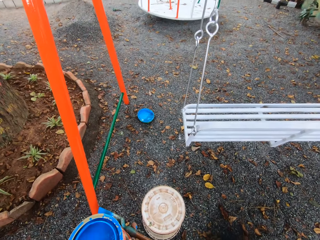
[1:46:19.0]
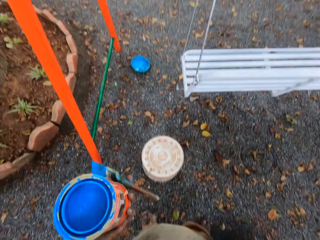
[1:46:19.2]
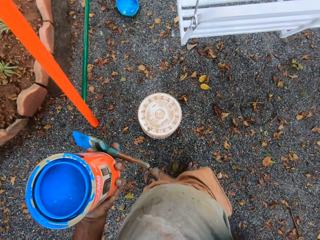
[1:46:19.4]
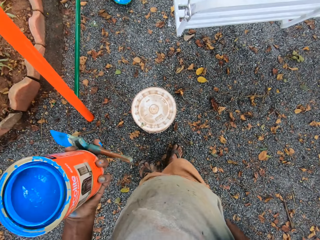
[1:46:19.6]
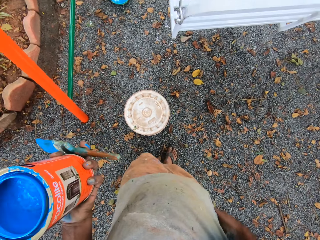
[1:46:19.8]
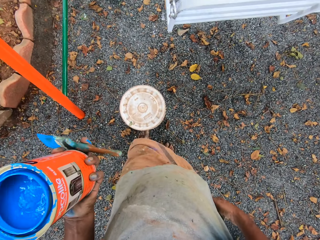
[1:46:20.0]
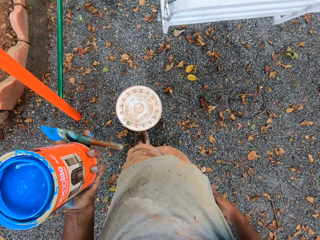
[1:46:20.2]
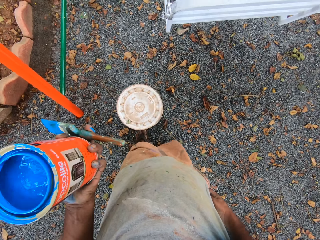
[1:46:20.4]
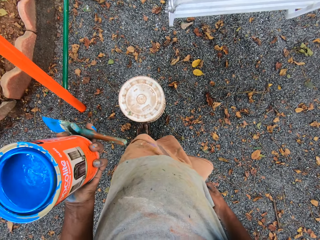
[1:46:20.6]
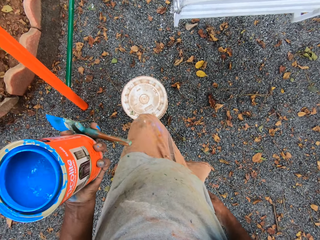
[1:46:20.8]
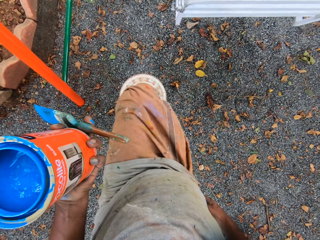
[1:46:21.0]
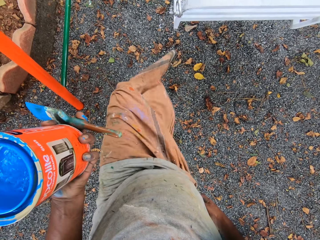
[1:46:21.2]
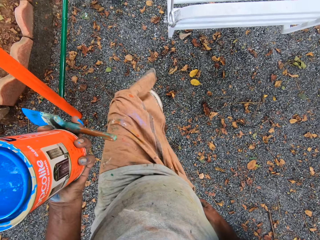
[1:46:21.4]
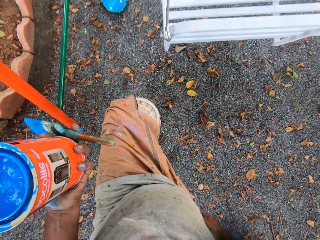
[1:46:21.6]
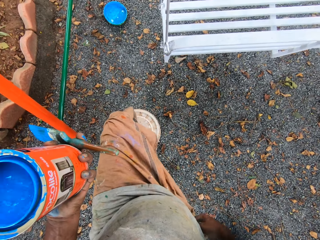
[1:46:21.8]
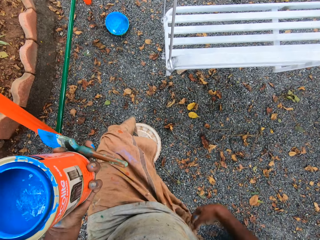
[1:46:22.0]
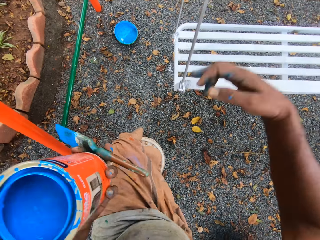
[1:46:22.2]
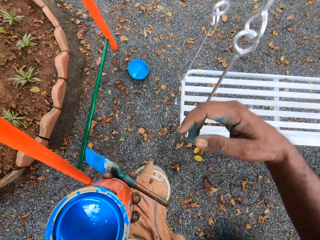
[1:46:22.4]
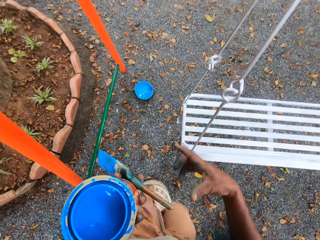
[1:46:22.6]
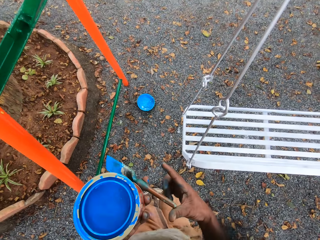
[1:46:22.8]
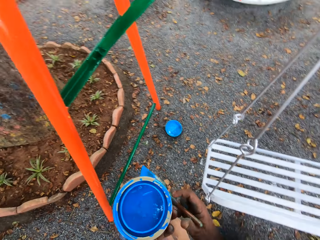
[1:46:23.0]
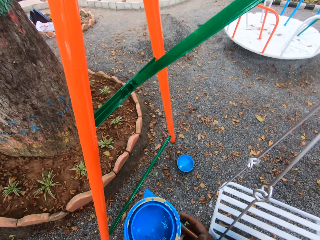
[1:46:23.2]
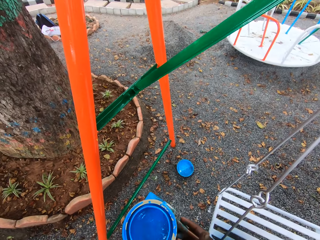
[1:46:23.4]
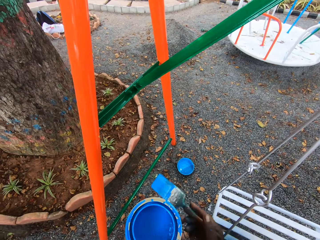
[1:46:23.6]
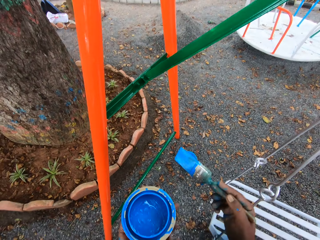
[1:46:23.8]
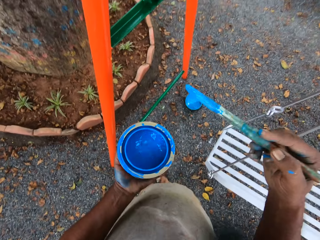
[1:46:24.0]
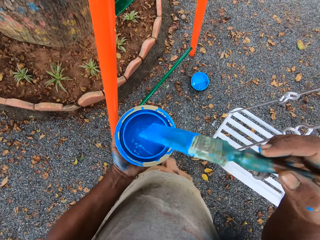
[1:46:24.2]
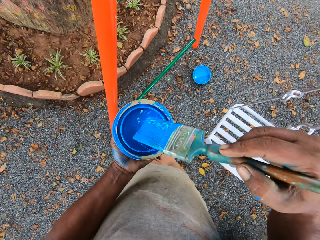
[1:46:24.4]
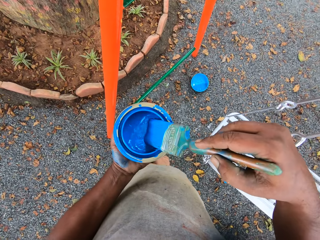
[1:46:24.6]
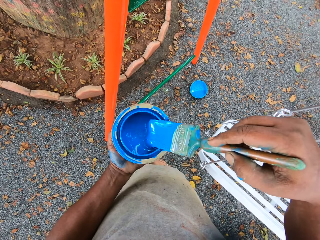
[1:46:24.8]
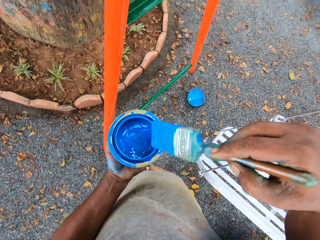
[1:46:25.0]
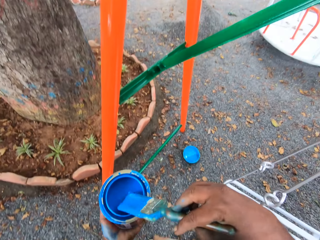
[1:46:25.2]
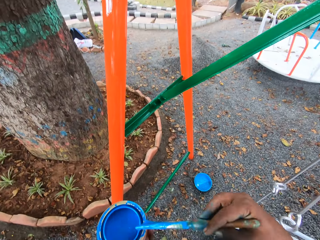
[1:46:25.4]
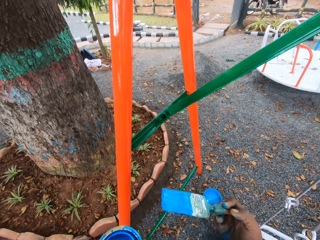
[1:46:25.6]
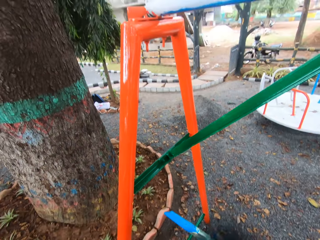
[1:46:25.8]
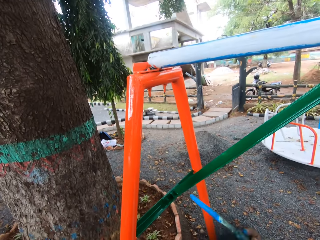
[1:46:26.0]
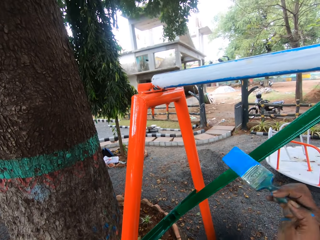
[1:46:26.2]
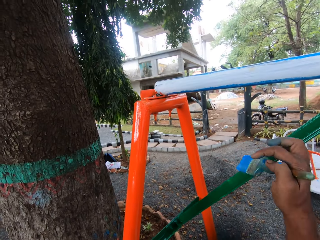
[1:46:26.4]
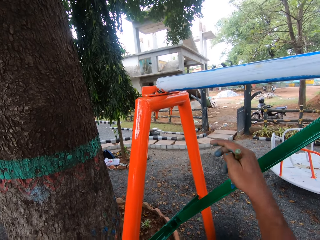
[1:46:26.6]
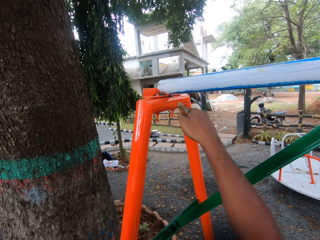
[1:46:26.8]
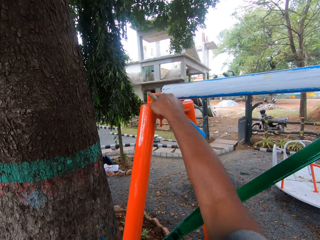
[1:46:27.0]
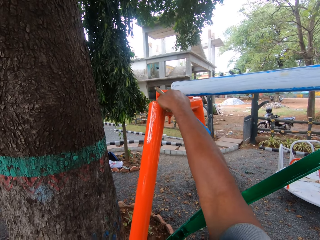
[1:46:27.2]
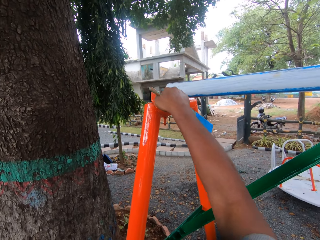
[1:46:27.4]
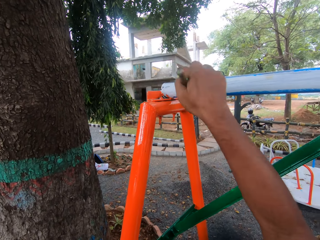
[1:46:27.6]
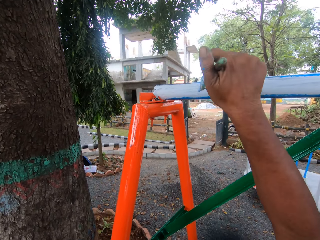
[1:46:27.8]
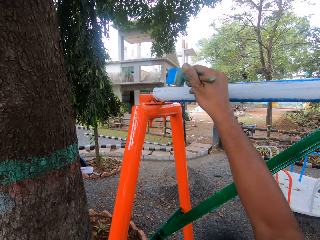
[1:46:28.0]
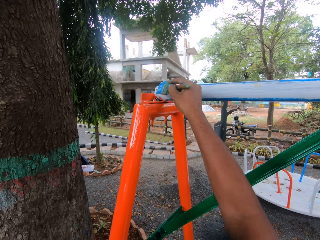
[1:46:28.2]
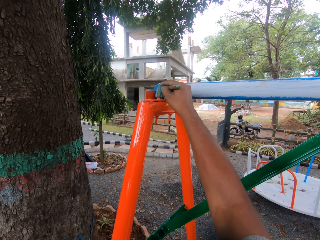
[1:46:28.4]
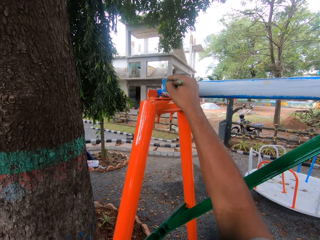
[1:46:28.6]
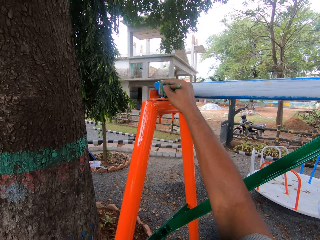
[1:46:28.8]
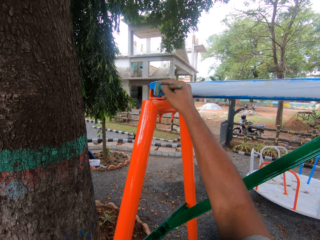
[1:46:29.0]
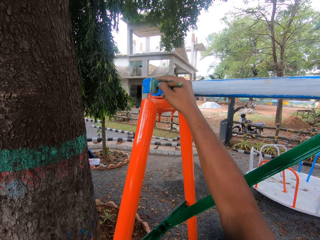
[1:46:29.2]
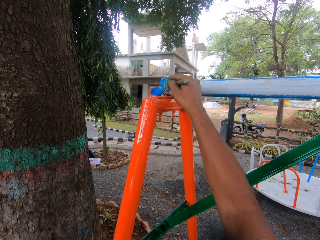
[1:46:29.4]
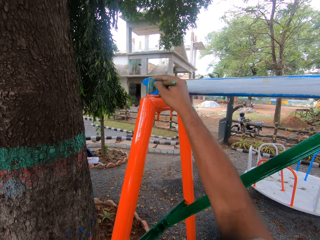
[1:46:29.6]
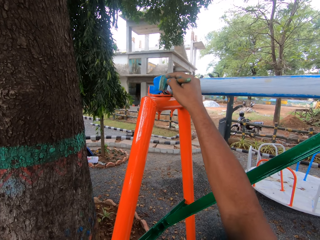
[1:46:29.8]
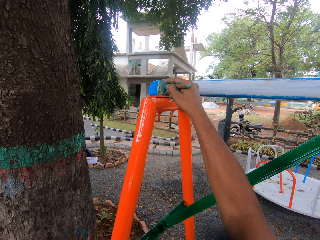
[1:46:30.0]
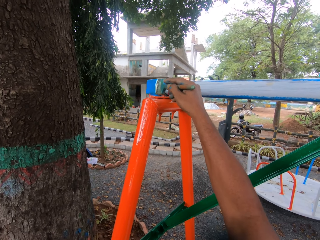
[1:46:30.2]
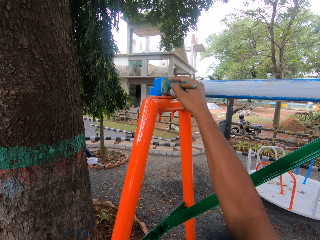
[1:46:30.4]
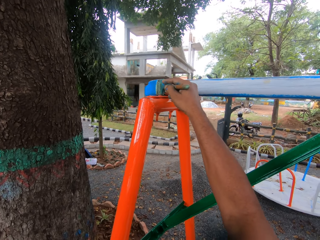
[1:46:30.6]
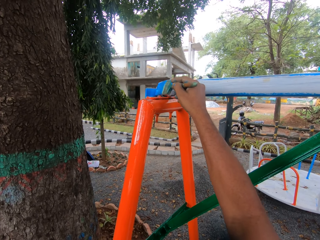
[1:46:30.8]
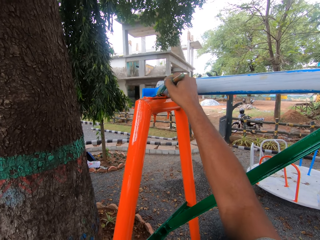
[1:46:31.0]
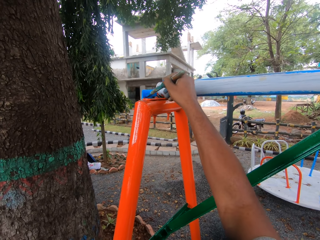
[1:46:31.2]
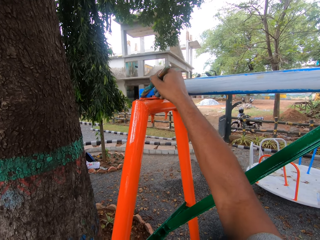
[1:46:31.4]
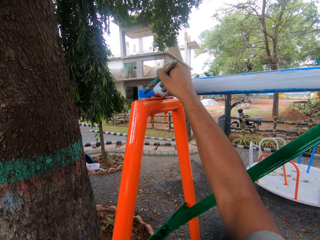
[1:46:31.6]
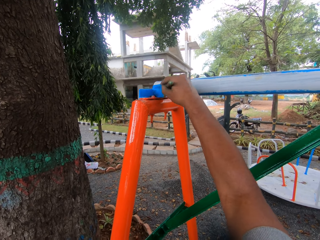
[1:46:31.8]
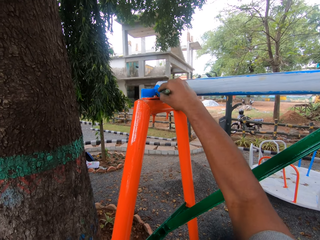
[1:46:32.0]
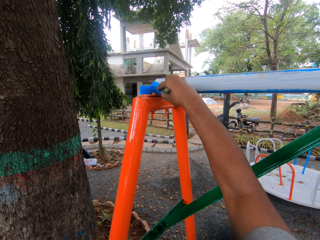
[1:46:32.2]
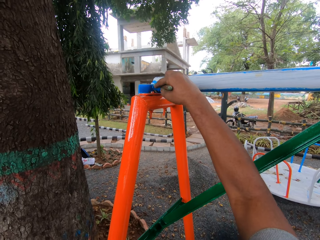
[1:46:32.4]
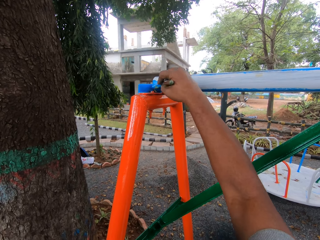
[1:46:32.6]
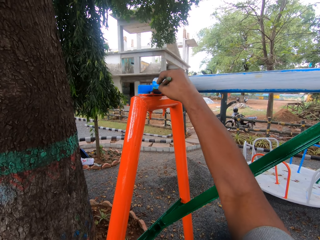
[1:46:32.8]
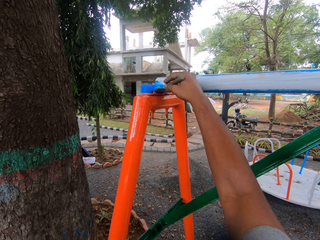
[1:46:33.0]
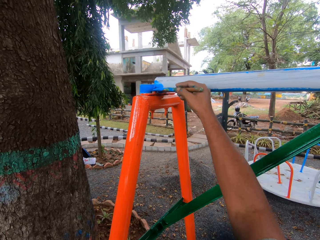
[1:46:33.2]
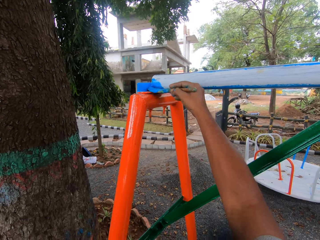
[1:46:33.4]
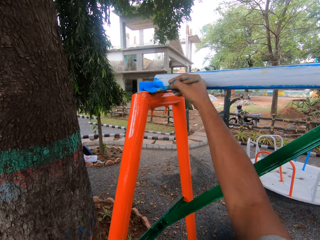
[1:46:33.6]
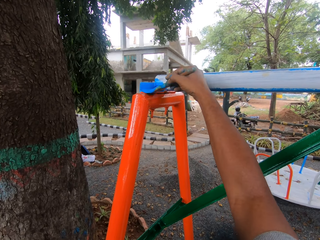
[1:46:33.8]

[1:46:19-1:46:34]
The camera wearer climbs on the plastic container. He stands on the pail. He takes the paint brush from his left hand with his right hand. He dips the paint brush into the paint tin. He touches the side of the bar of the swing with his right index finger. He paints the bar of the swing with the paint brush.

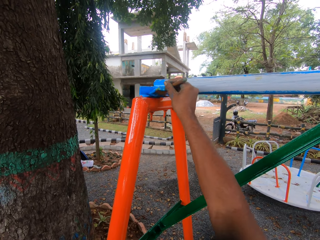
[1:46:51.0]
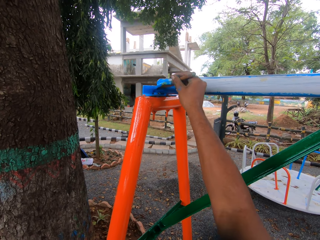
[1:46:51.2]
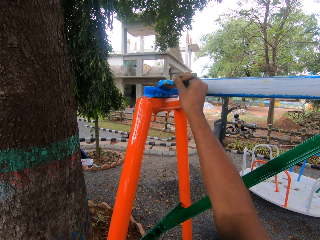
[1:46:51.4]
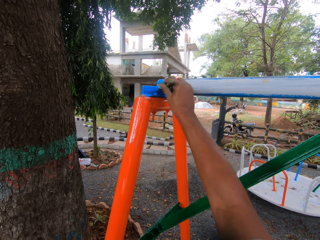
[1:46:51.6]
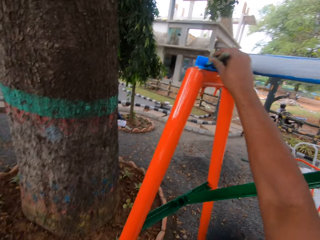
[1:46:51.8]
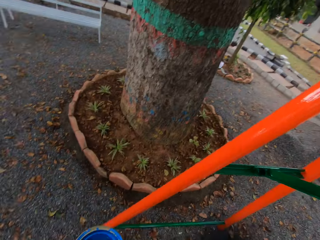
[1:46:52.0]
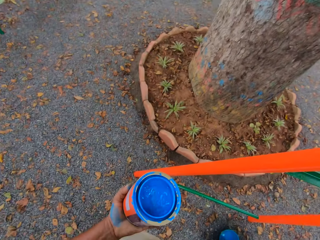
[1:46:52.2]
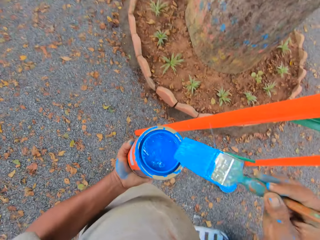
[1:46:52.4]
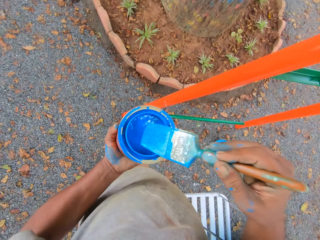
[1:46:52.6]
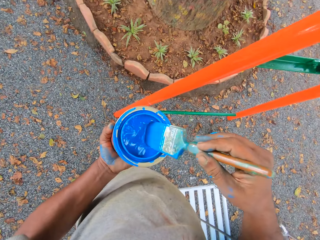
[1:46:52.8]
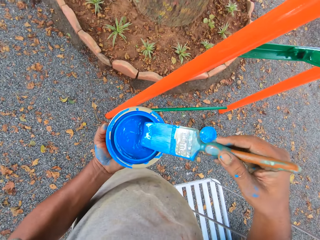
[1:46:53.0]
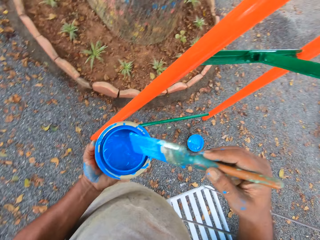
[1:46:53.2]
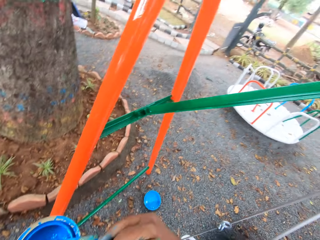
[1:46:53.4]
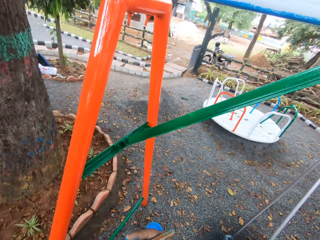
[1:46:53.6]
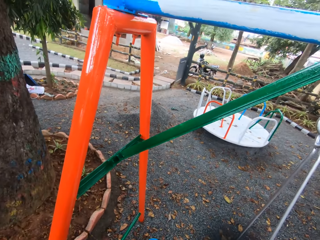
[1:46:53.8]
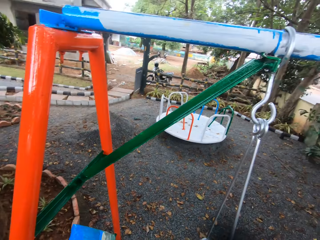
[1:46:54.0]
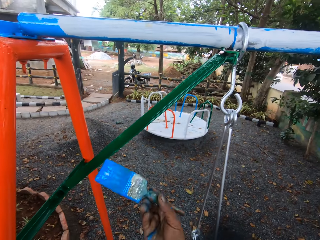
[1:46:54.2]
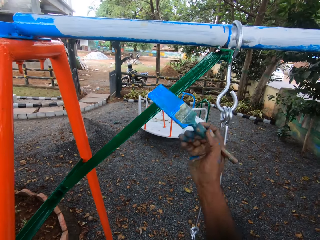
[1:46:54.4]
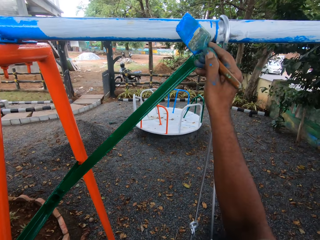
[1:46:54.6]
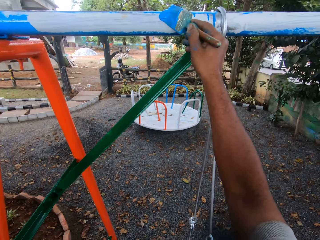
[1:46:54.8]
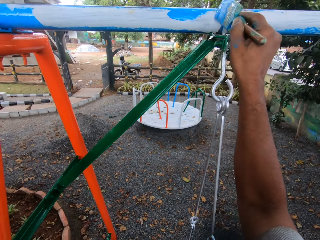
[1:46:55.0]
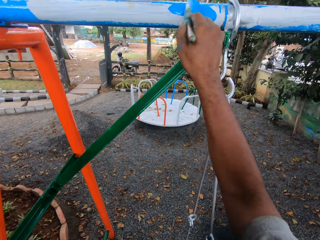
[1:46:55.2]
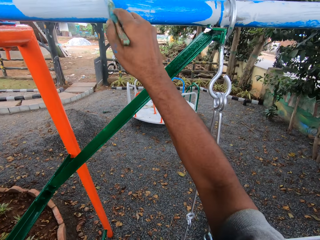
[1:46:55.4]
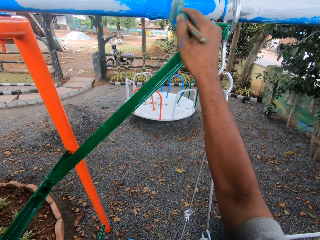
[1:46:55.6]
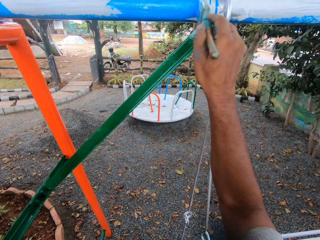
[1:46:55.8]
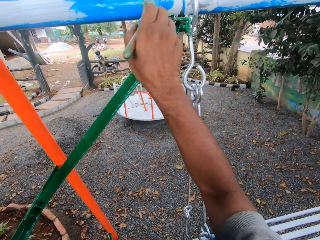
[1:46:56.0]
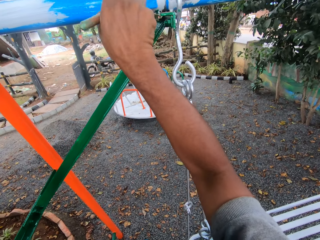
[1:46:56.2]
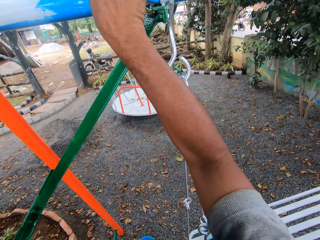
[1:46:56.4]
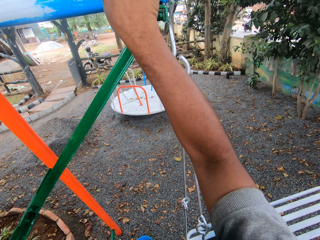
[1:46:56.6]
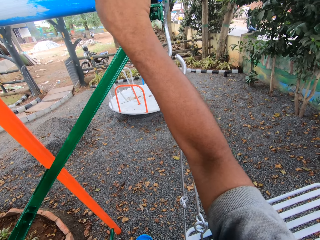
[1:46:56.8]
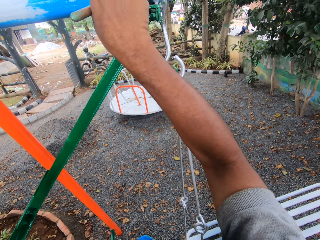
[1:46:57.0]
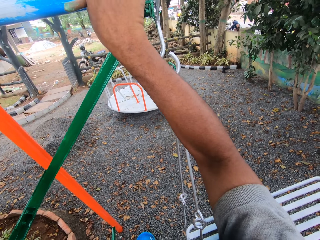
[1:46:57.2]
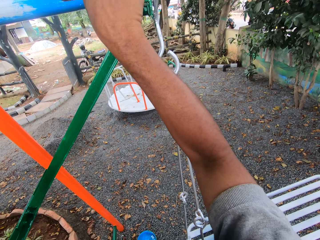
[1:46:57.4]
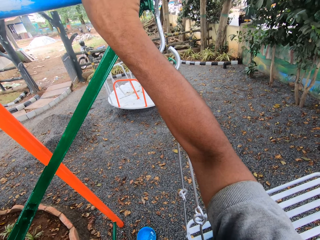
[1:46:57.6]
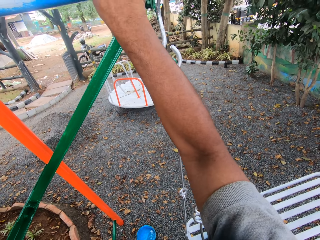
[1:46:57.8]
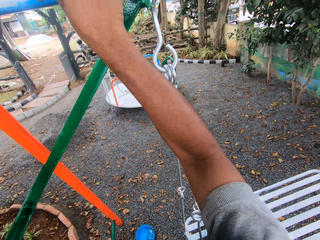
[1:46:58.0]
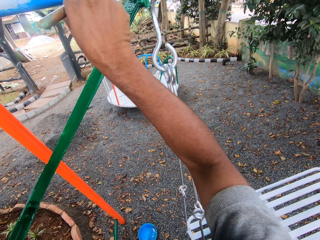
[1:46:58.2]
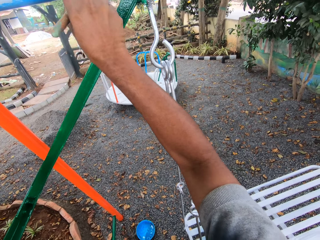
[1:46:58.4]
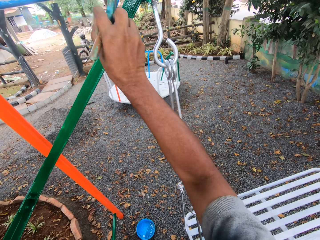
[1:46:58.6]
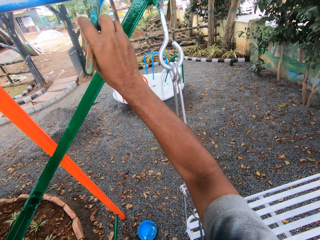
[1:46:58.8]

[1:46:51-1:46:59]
The camera wearer dips the paint brush into the paint tin or paint can. They rub the paint brush on the paint can. They paint the bar of the swing with the paint brush.
